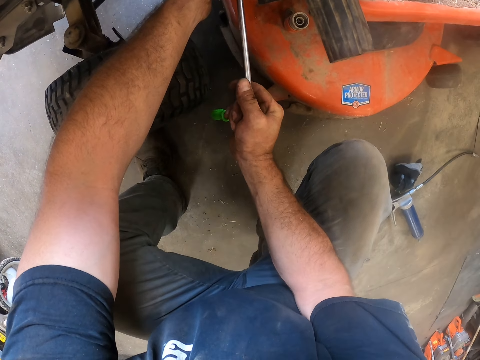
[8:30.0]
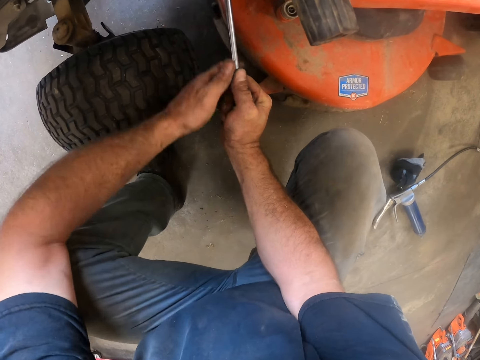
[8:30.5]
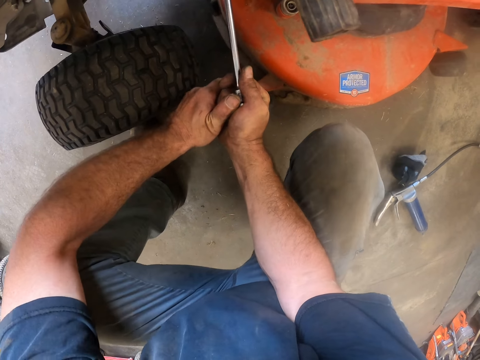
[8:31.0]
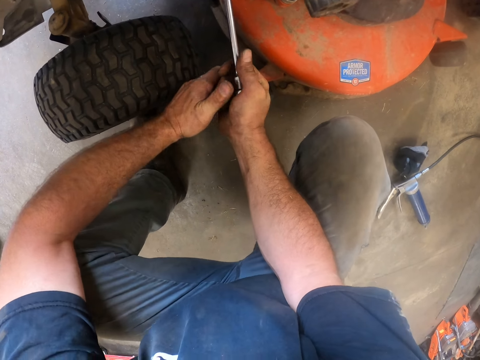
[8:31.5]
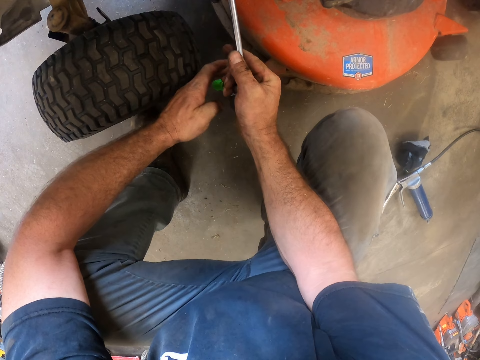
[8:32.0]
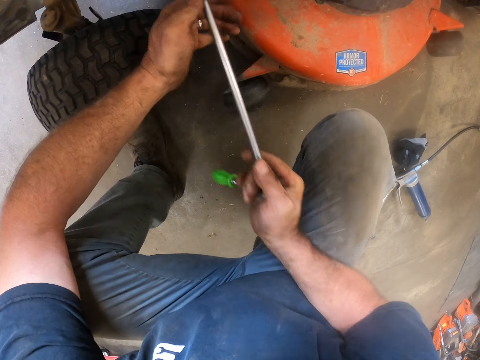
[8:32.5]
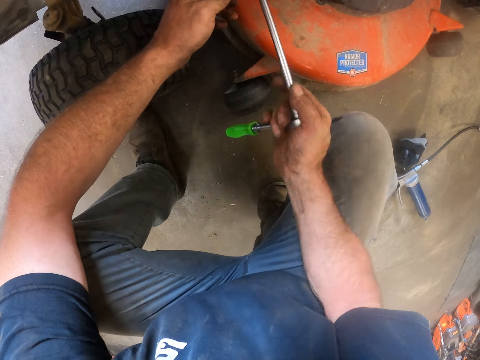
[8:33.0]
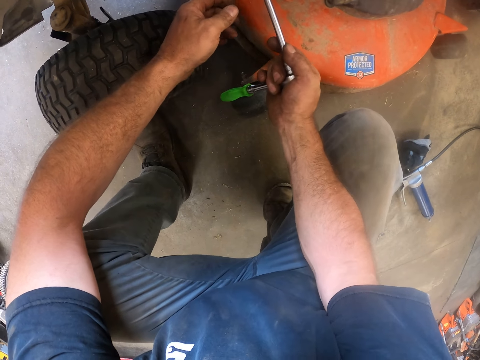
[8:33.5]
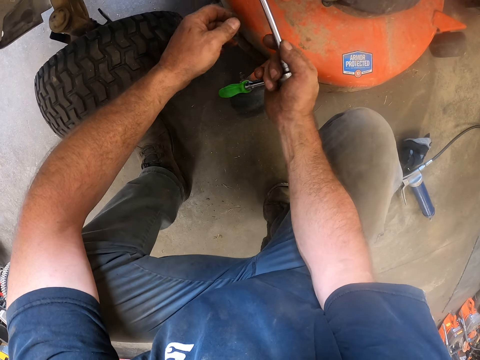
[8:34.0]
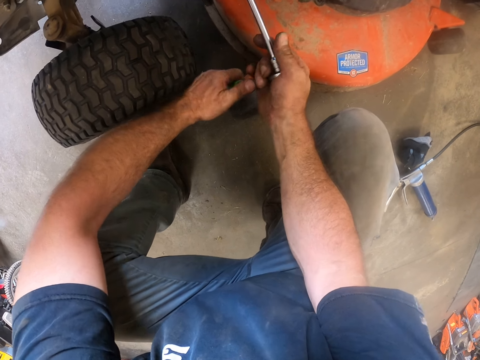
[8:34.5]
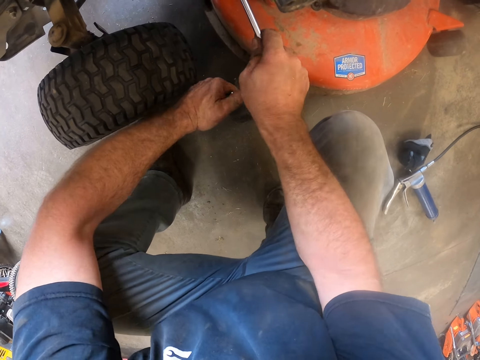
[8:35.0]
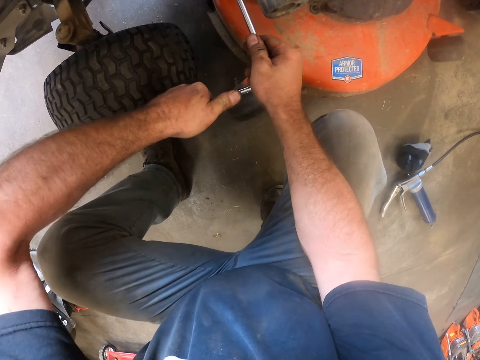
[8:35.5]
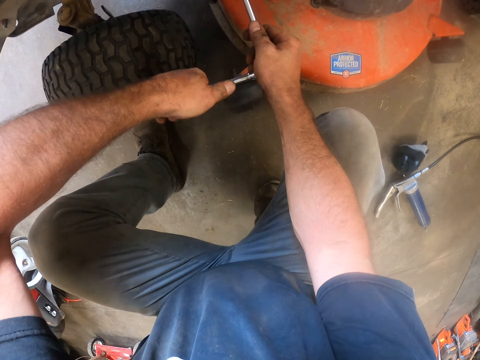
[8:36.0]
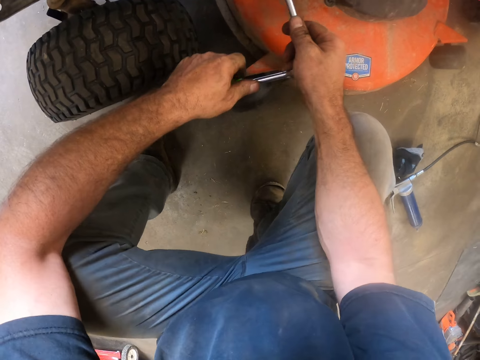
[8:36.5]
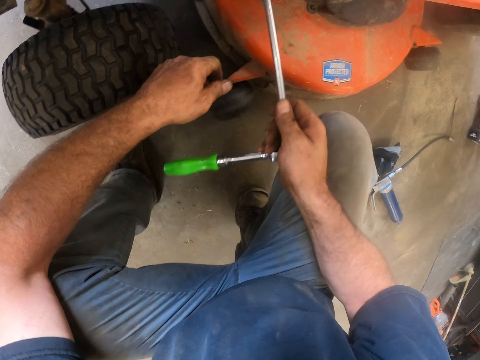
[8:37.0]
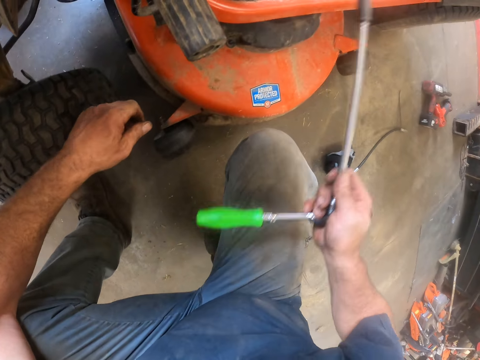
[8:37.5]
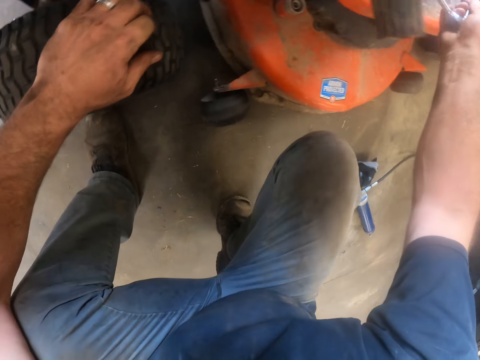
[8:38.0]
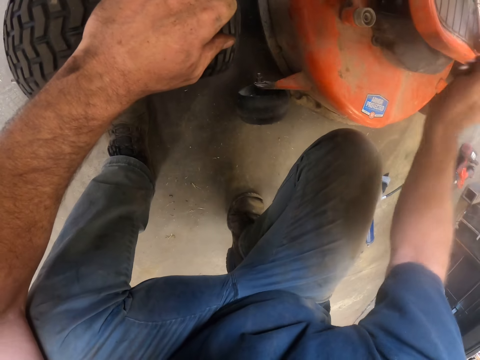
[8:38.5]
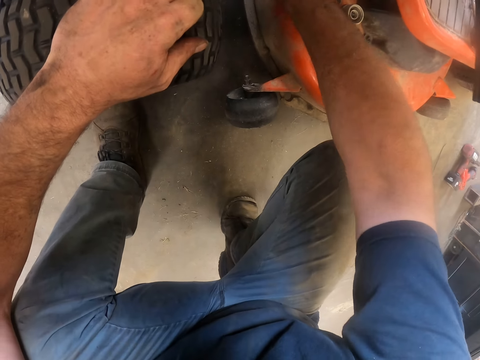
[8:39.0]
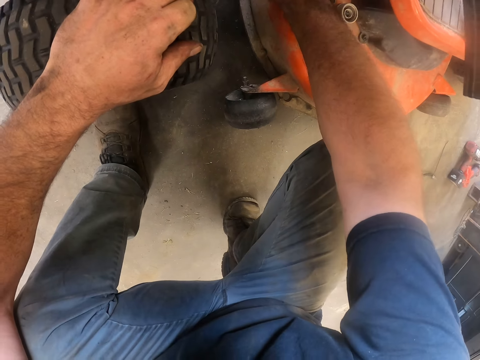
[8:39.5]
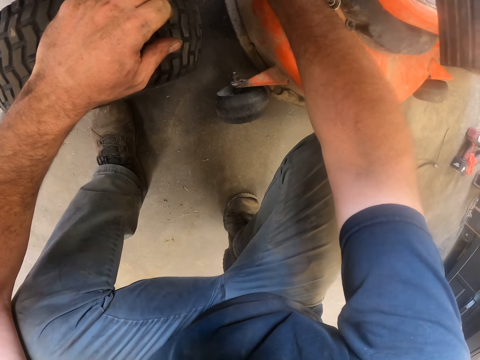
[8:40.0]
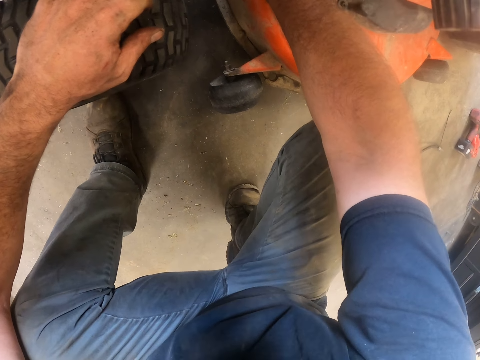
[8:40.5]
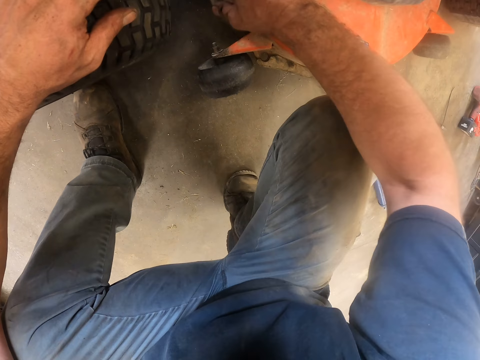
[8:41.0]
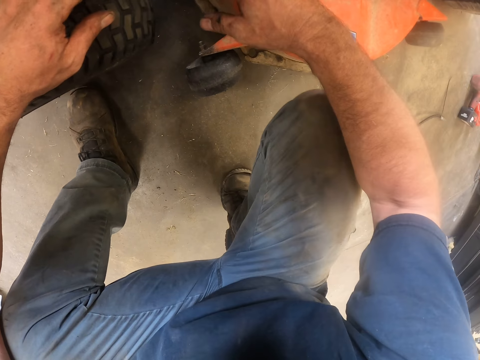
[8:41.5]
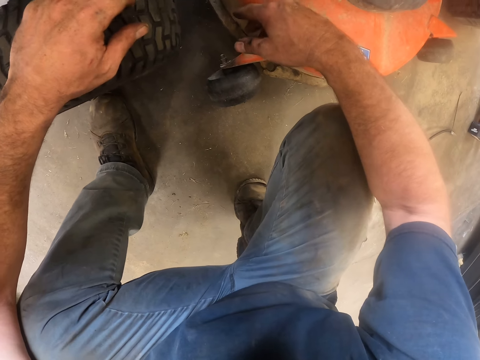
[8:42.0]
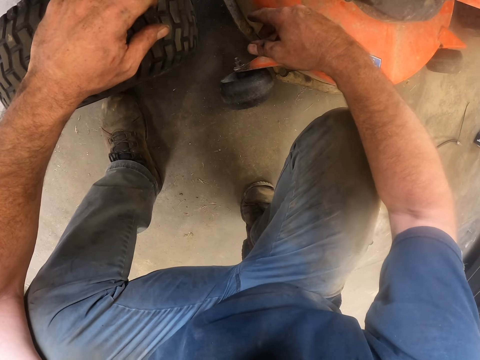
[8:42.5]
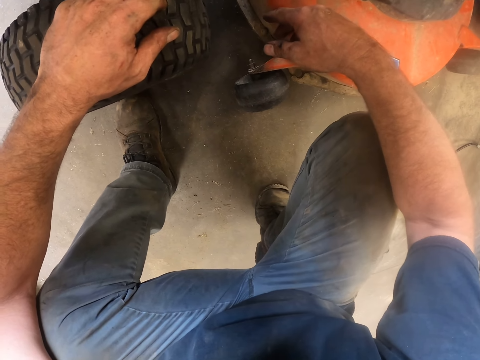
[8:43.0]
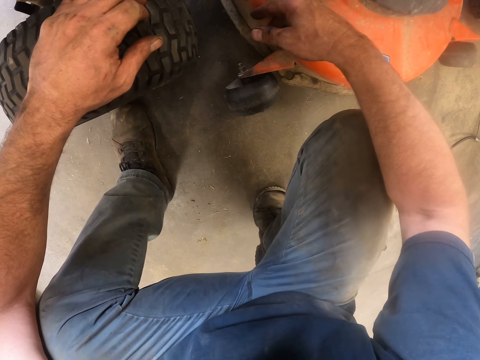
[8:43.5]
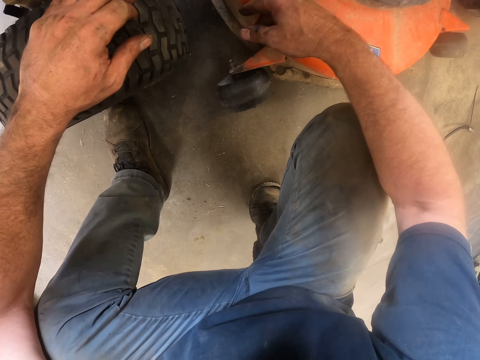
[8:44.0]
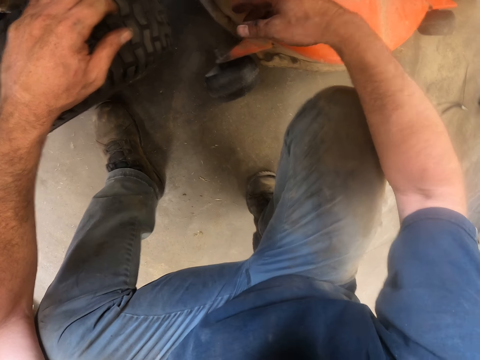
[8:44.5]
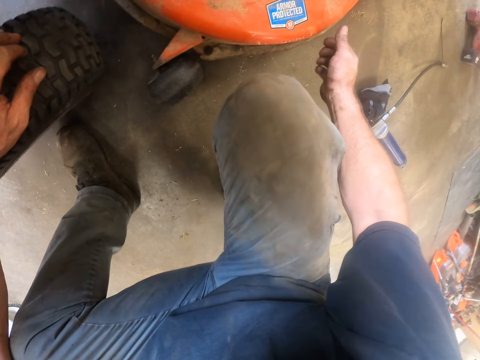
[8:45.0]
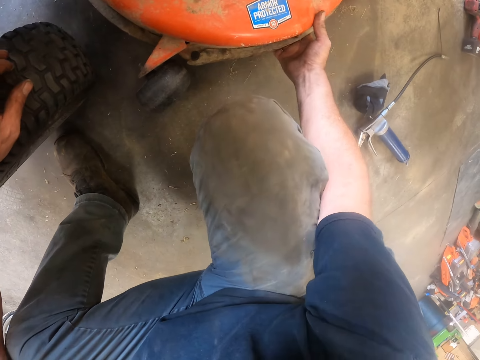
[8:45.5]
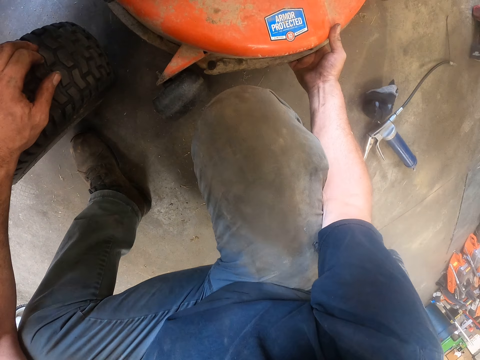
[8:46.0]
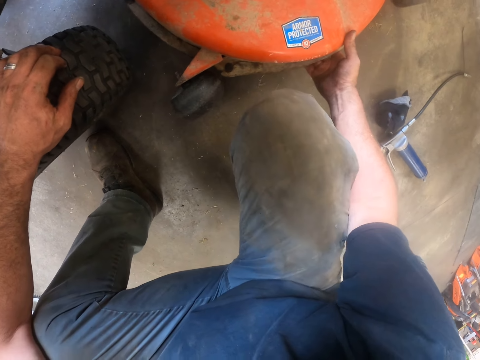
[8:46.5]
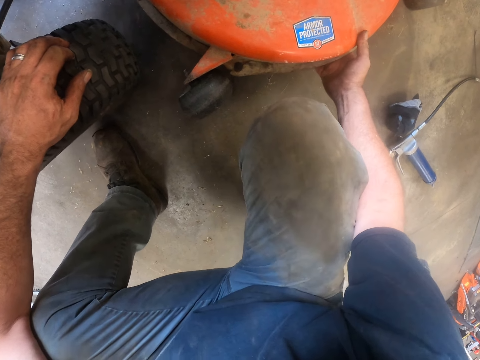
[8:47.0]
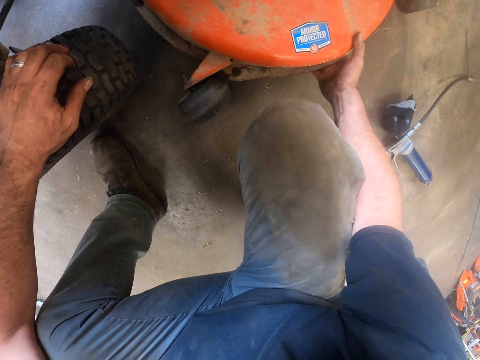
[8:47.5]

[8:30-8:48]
The camera wearer tightens the nuts on the riding lawn mower. They swing their hand. They hold the socket wrench with the left hand. They tighten the nuts on the riding lawn mower and swing their hand. They hold the socket wrench with the left hand, tighten the nuts on the riding lawn mower and swing their hand. They place a hand on the tyre. They drop the socket wrench and swing their hand. They touch something. They place a hand on the vehicle. They swing their hand. They stare at the riding lawn mower. They swing their hand. They shake the deck assembly.

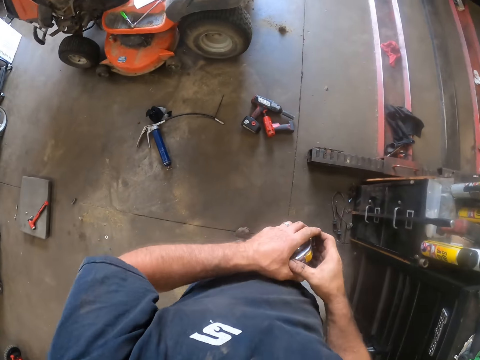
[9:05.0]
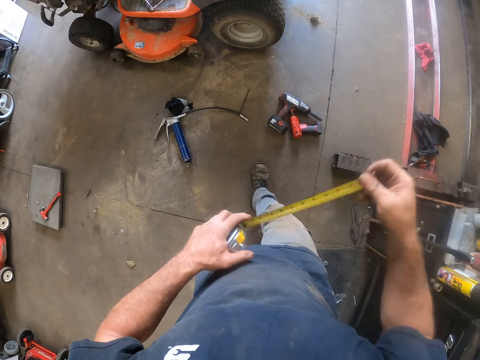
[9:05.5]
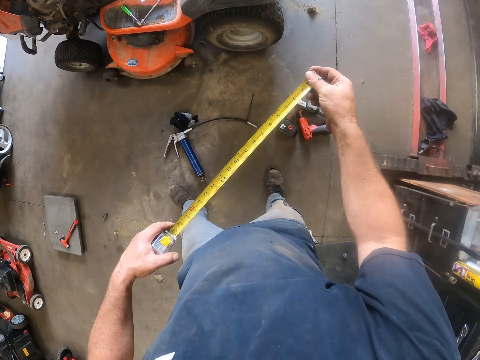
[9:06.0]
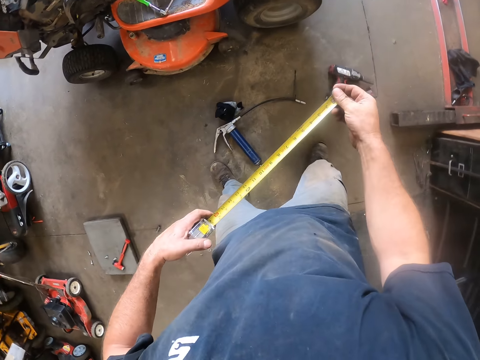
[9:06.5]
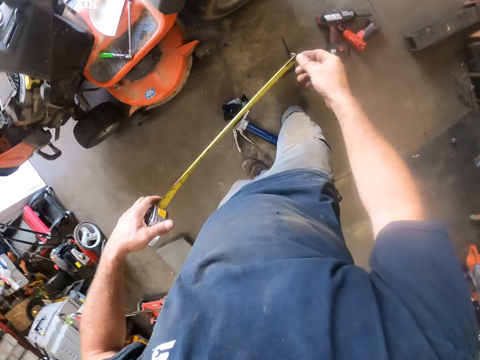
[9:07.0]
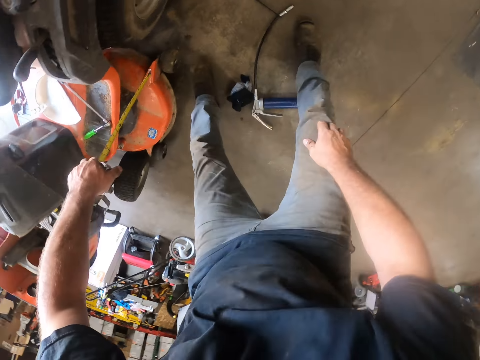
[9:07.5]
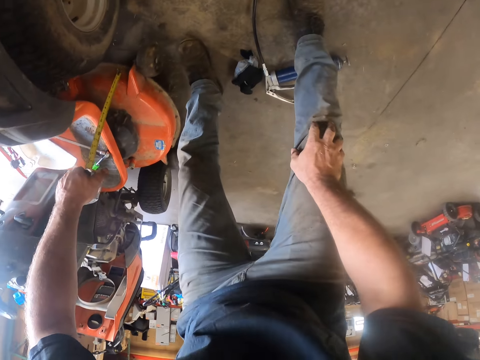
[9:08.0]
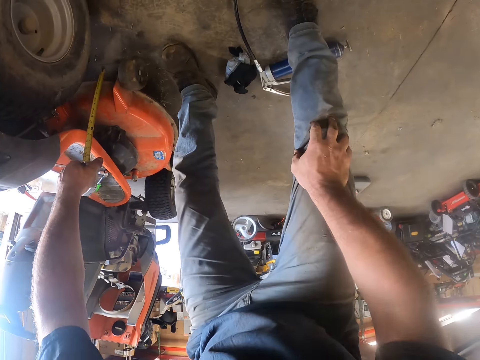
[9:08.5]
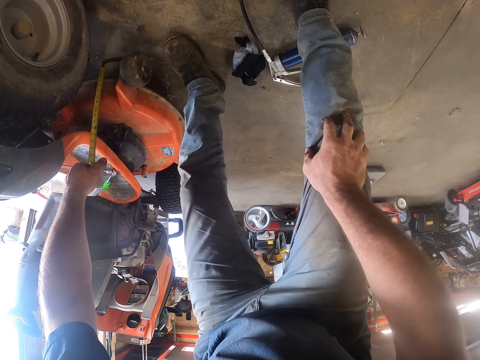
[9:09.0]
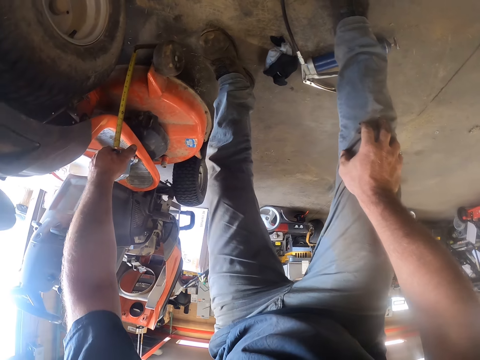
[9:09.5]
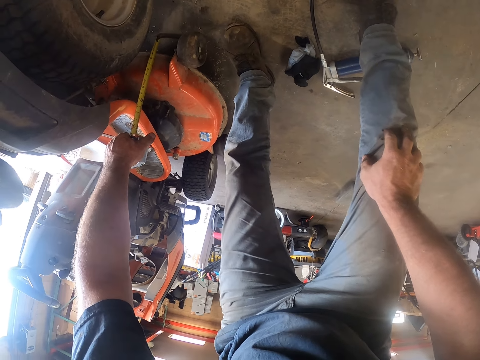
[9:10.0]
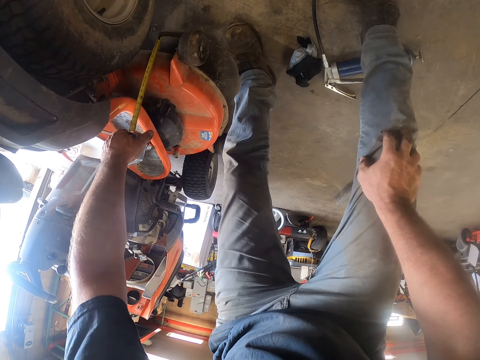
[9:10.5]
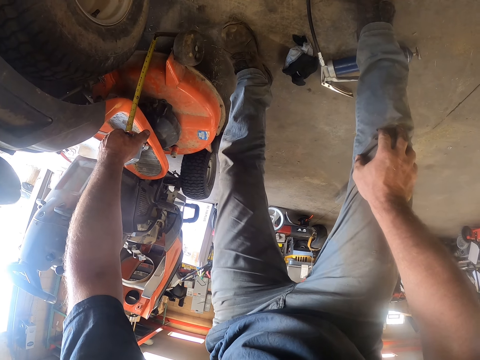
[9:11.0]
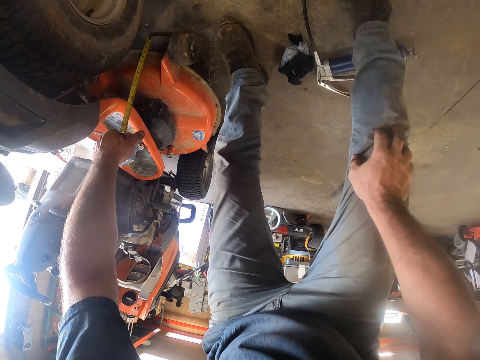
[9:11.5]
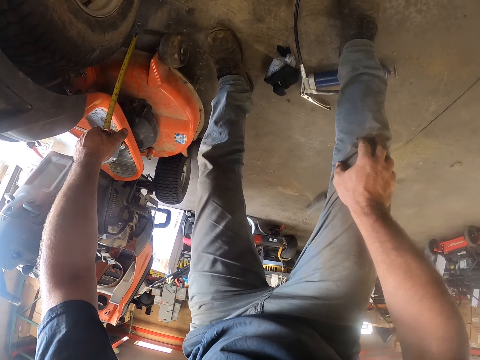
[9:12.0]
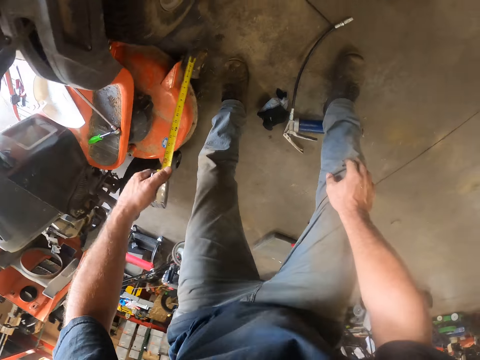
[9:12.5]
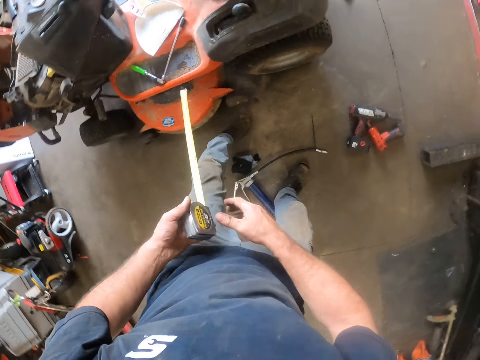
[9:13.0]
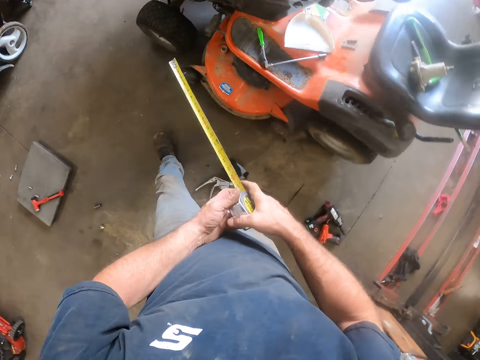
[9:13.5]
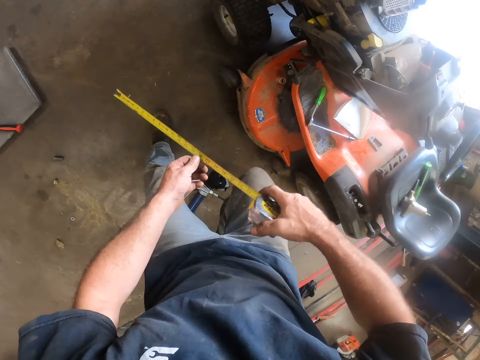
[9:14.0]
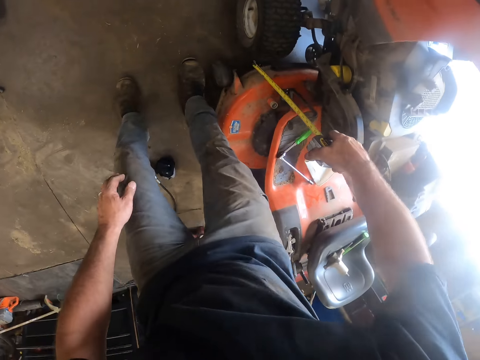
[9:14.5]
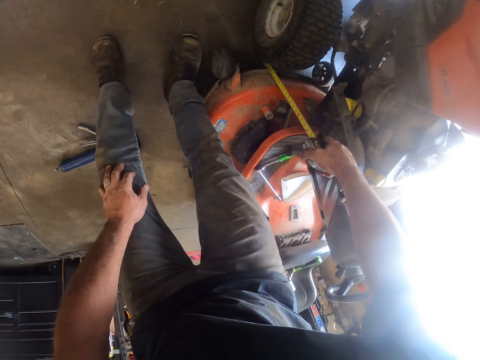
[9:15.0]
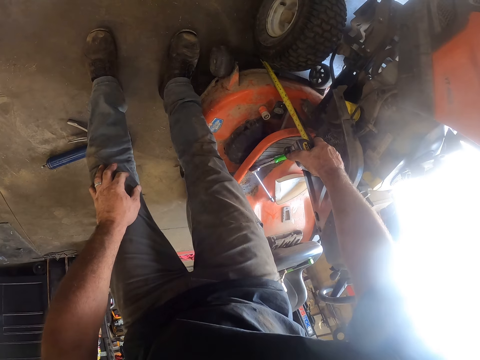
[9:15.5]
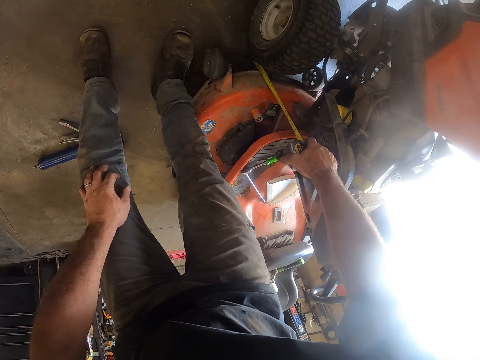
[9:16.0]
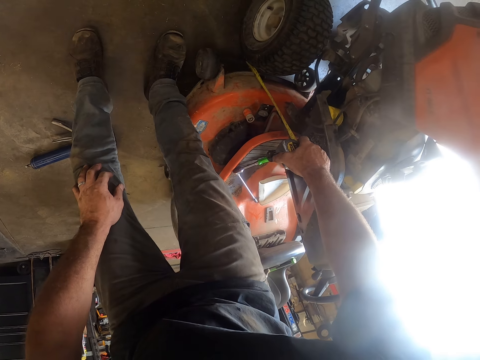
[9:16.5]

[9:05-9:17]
The camera wearer moves the tape measure to the left hand. They pull the tape of the tape measure. They walk in the workshop. They swing their hand. They measure the deck assembly. They swing their hand. They move the tape measure to the right hand. They swing their hand. They measure the vehicle.
